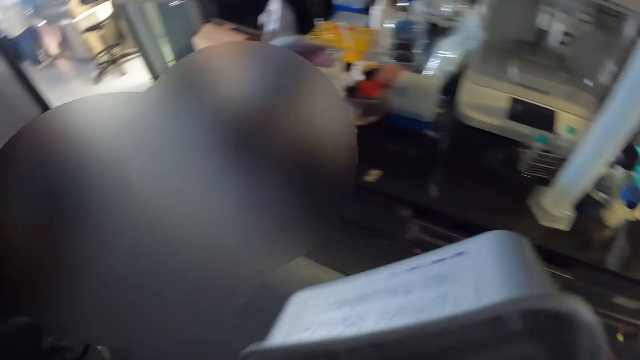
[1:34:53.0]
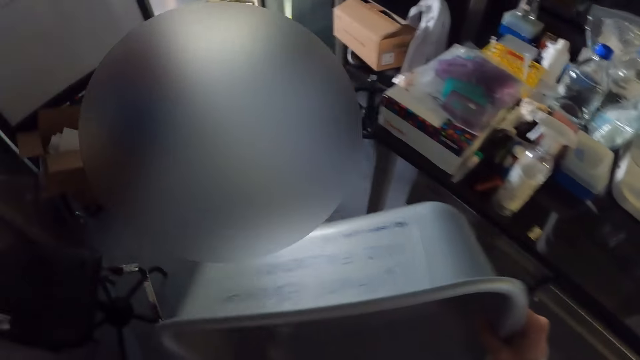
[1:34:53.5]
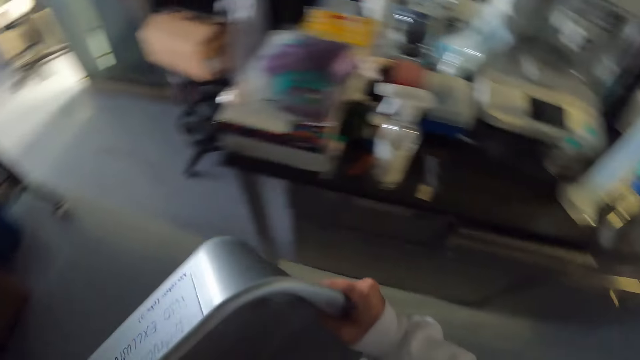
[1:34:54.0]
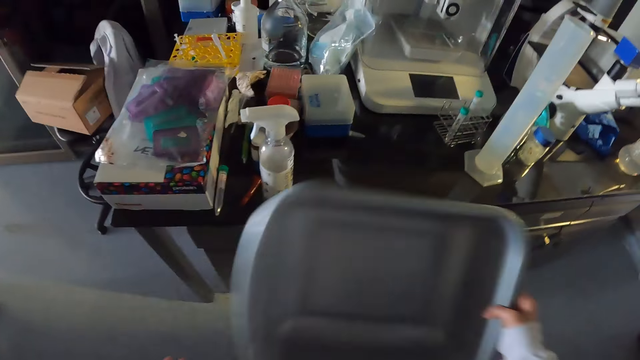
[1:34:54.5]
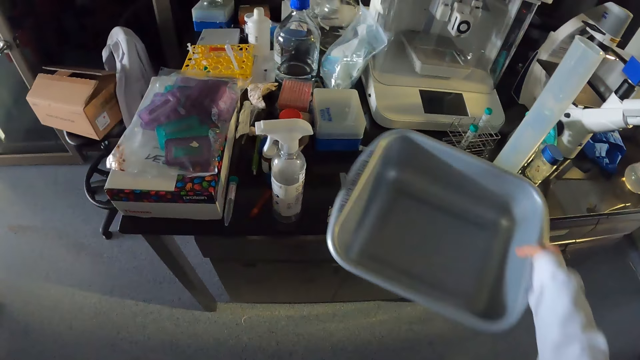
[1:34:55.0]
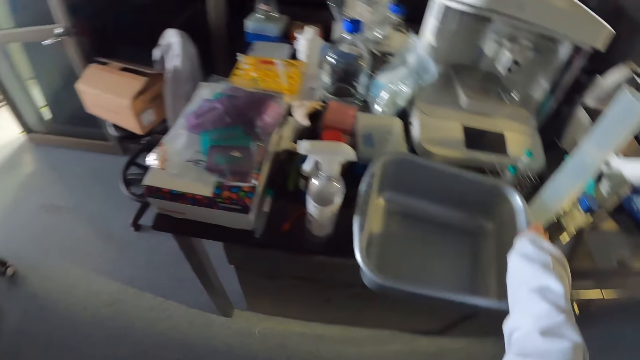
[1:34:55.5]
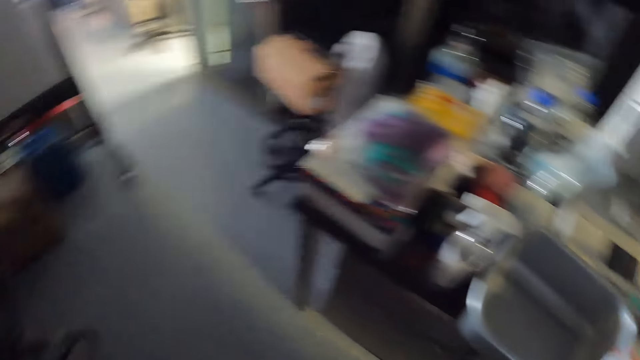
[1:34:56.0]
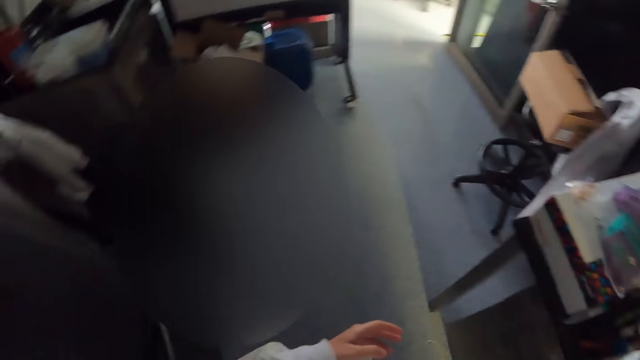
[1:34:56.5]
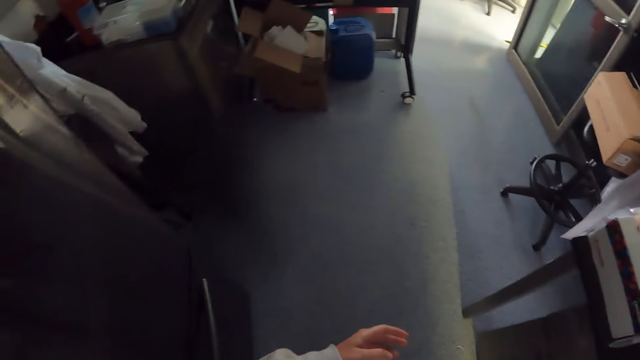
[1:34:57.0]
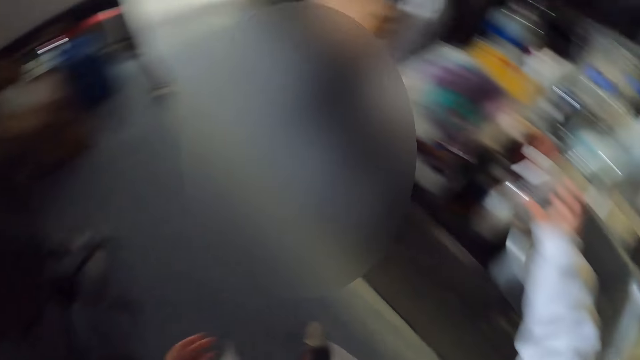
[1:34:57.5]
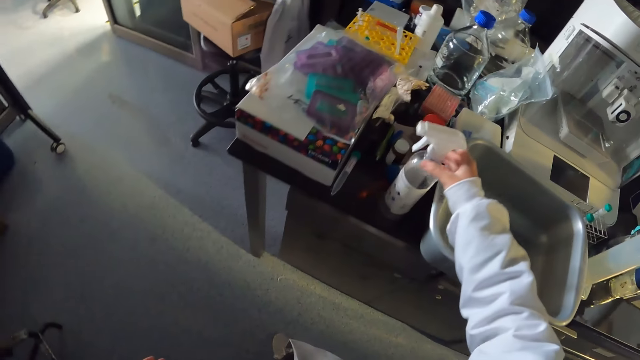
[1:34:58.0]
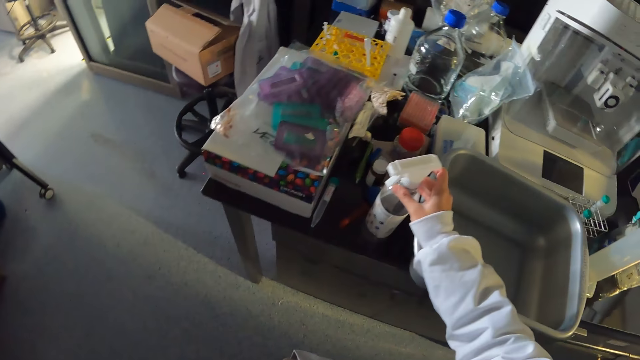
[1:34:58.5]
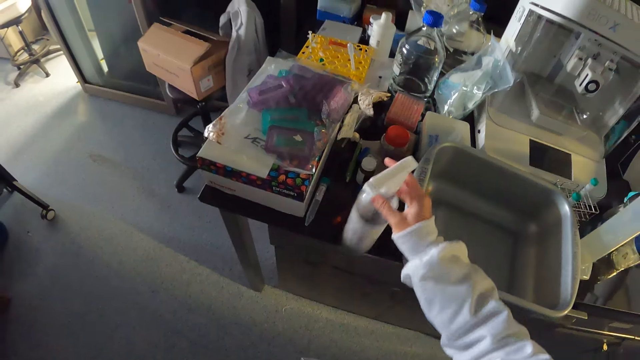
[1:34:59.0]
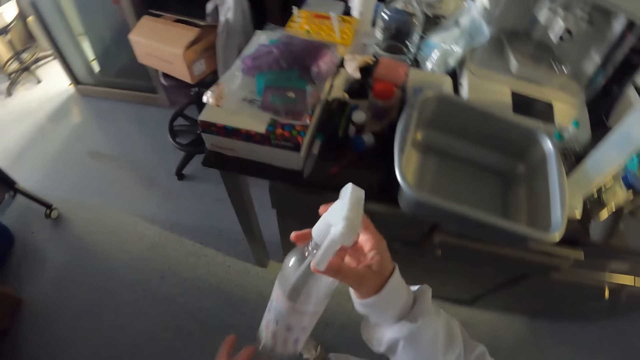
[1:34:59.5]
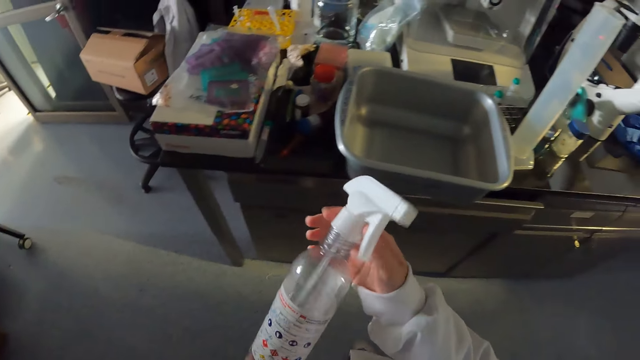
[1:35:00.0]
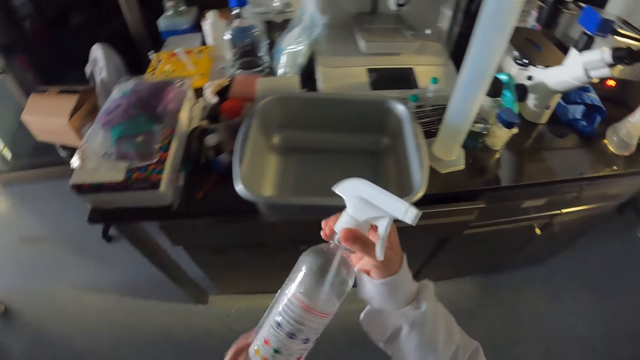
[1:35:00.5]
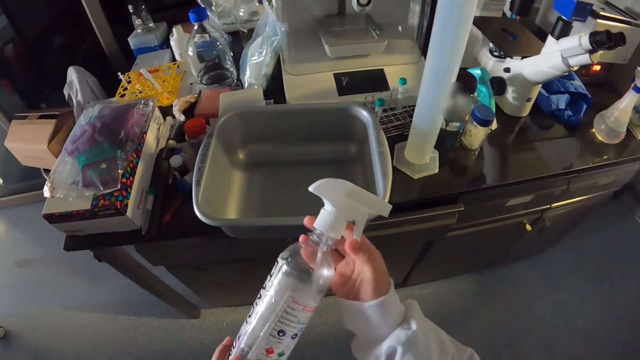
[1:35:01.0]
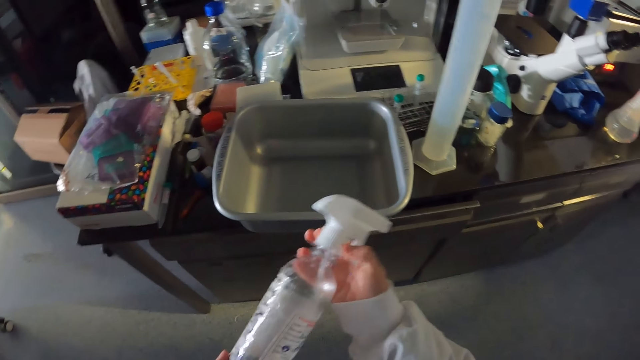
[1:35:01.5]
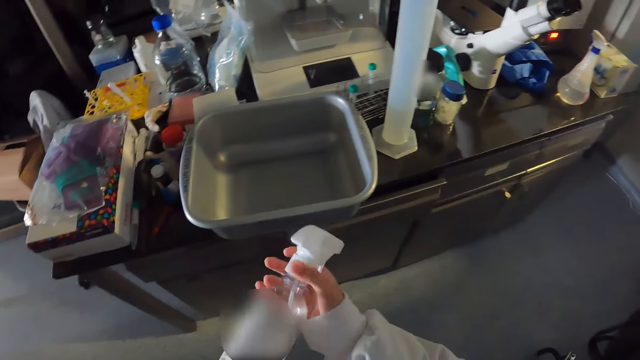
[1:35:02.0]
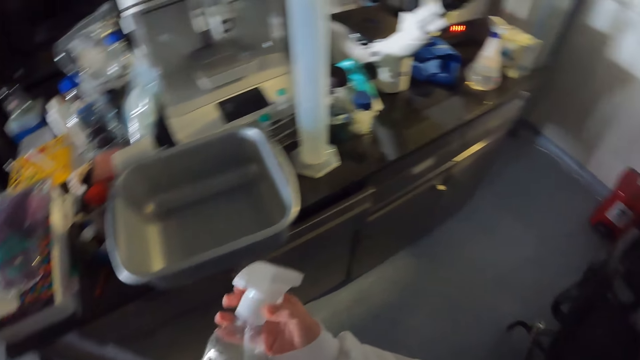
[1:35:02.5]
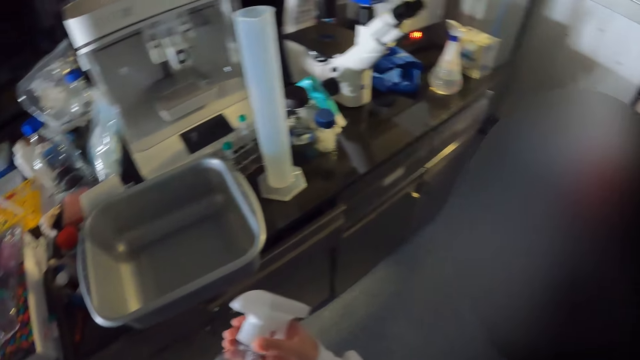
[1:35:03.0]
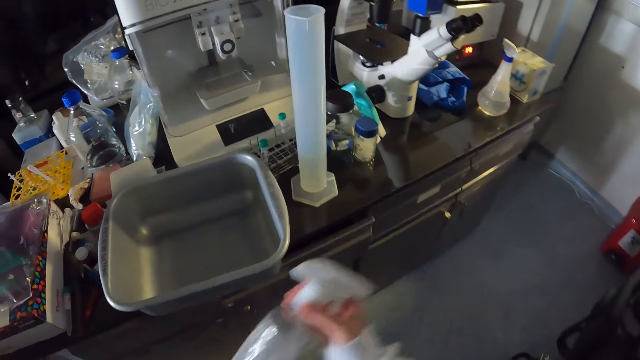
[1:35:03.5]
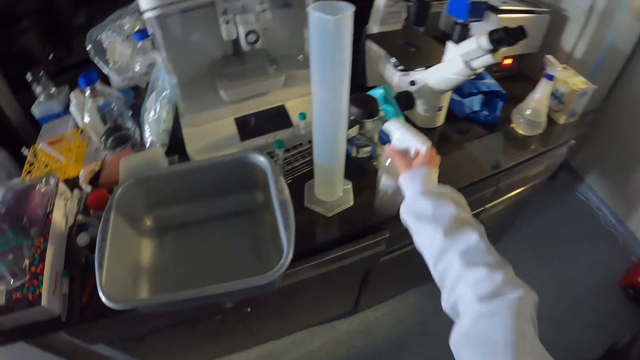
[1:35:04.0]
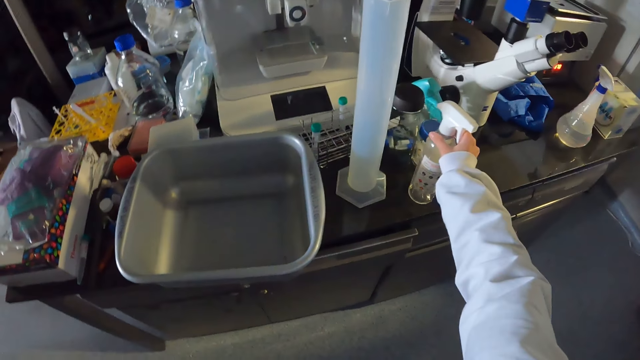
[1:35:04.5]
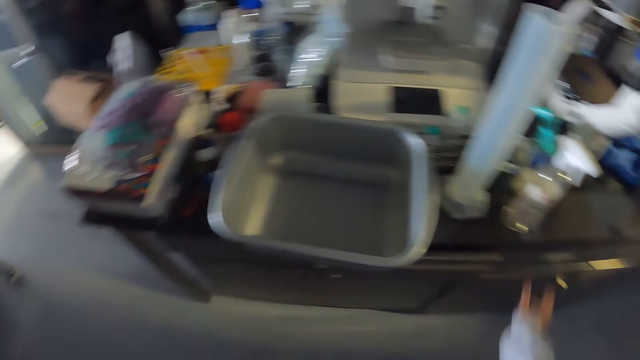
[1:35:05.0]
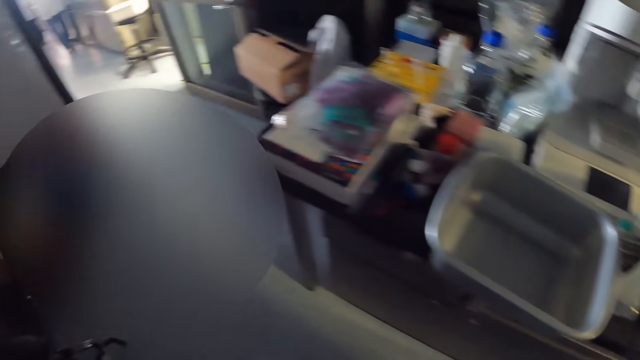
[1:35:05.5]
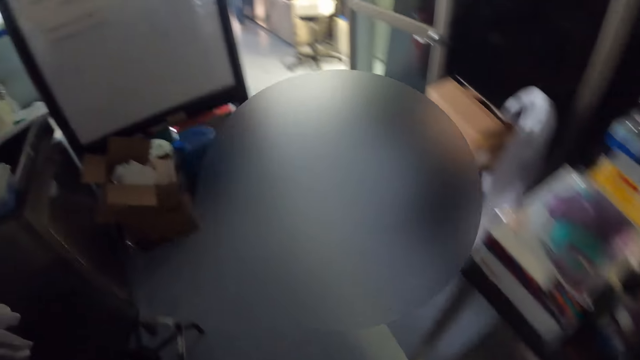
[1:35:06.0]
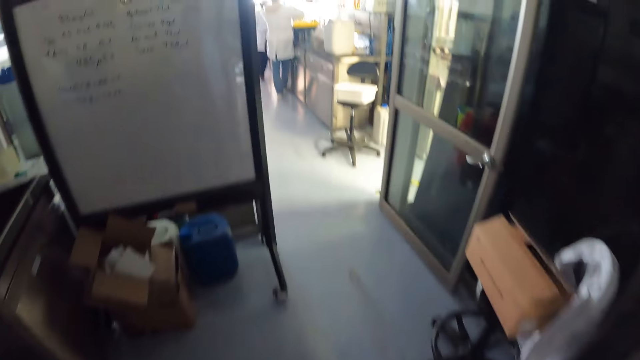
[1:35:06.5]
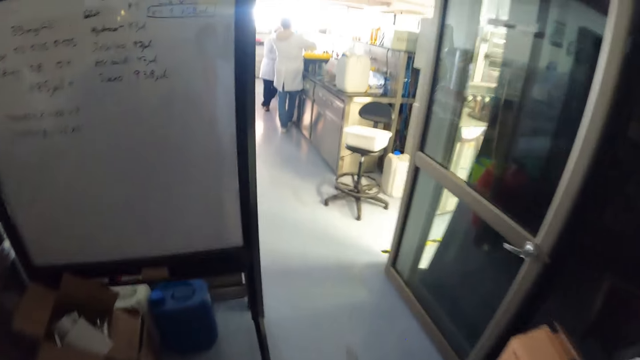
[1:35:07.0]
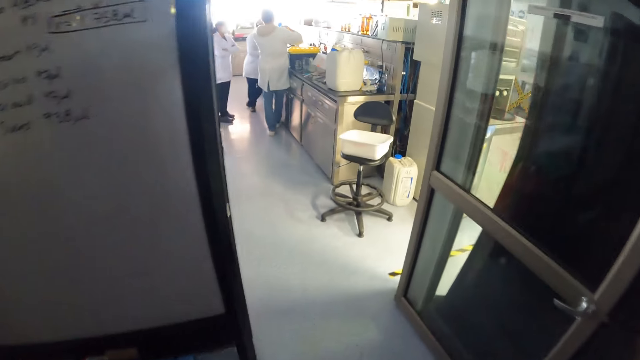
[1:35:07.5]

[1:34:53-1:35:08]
The camera wearer puts a basin on a table. They look around. They pick up a spray bottle. They fasten the bottle lid. They put the spray bottle on the table. They walk around.

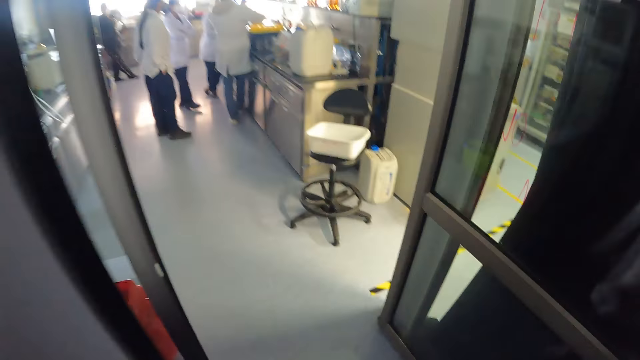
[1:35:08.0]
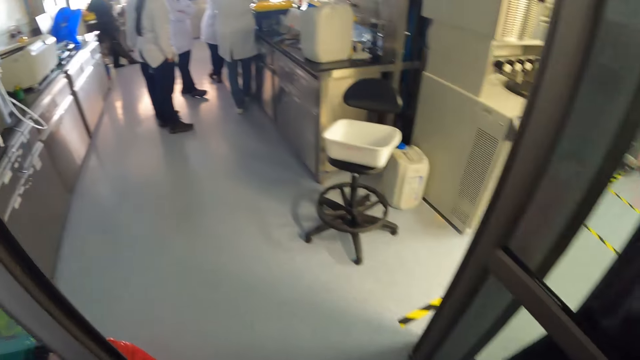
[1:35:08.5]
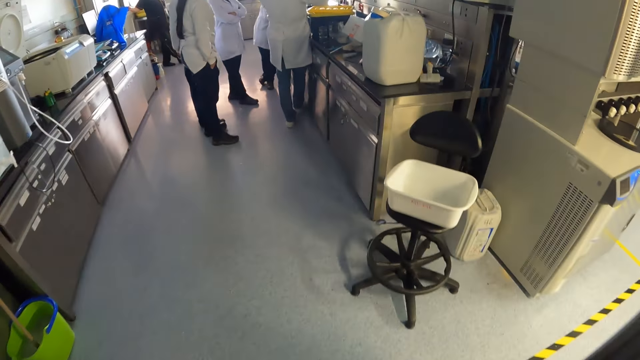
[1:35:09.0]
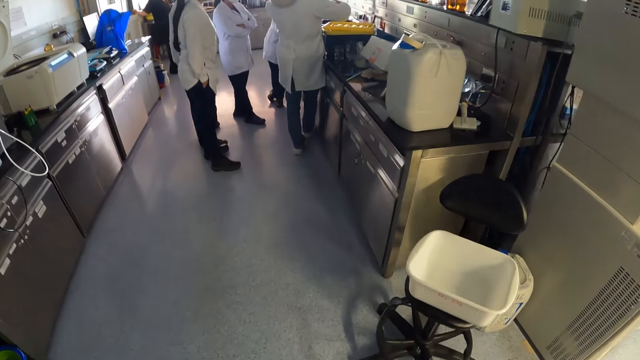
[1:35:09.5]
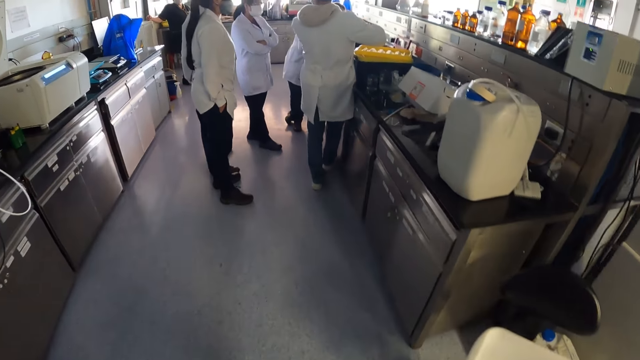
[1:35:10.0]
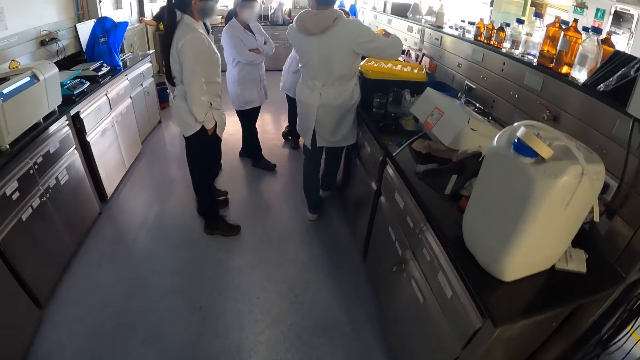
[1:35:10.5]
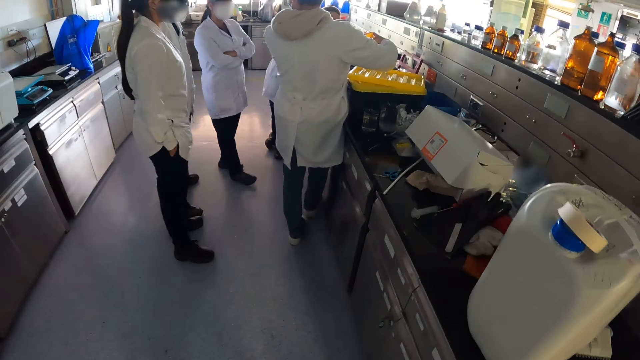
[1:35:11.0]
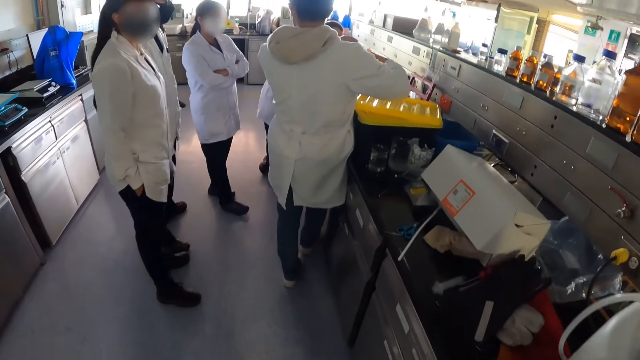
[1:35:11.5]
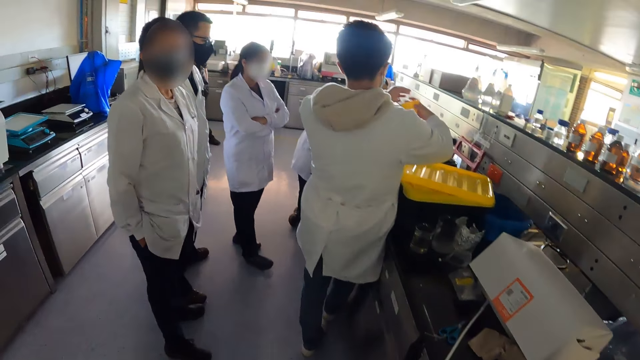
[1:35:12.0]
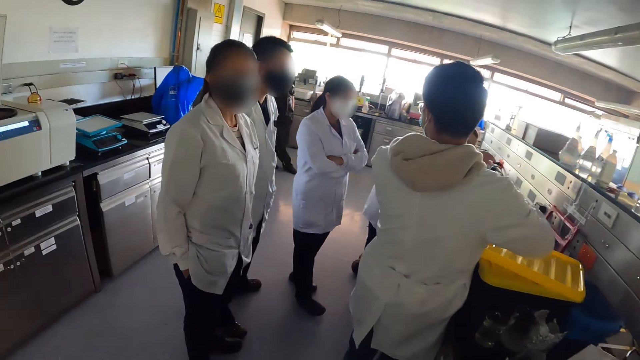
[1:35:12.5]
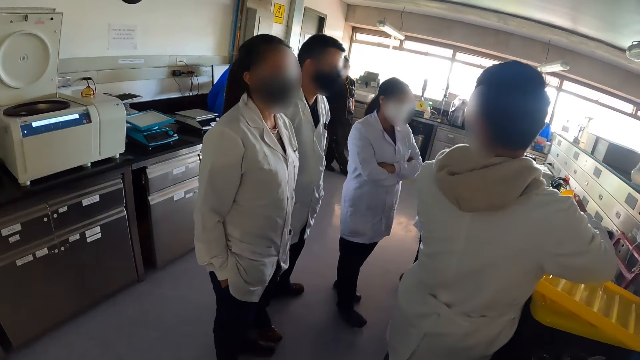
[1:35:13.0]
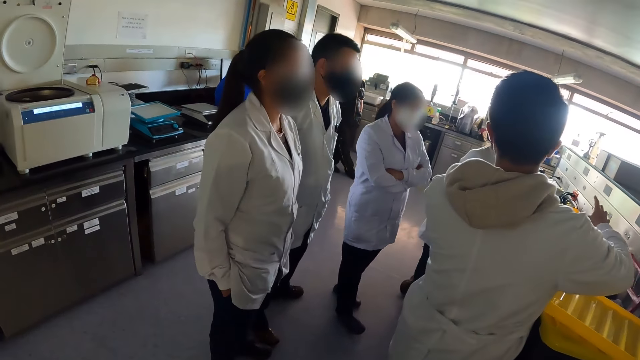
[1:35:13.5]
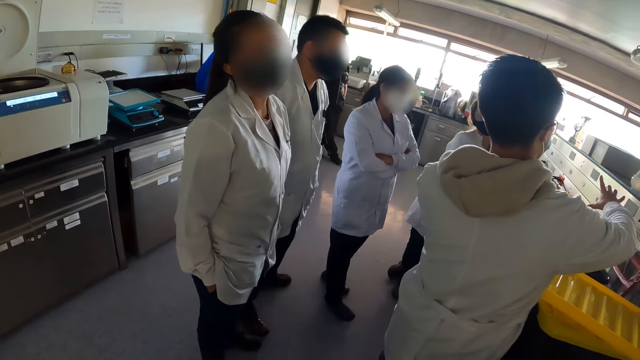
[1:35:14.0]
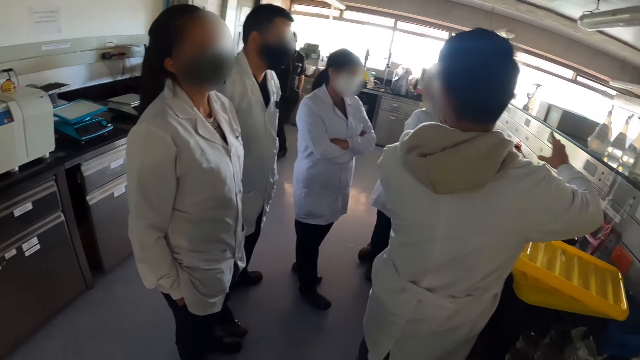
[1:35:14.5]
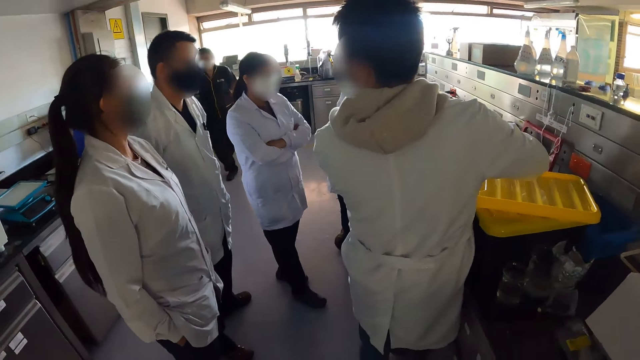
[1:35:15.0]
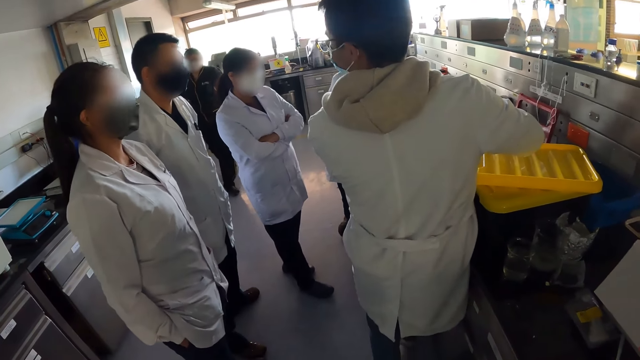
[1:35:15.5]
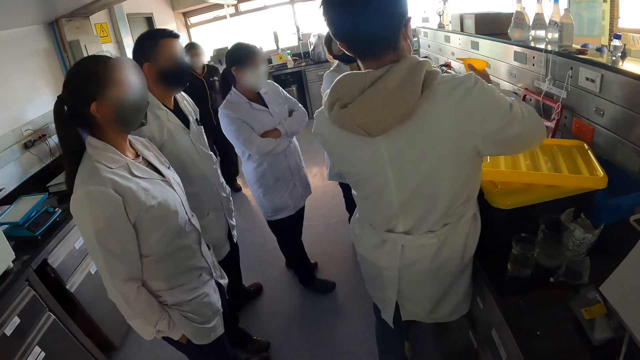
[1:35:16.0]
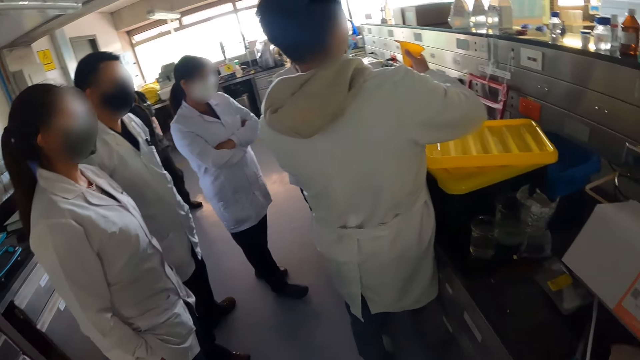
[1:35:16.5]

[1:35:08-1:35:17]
The camera wearer looks around.
